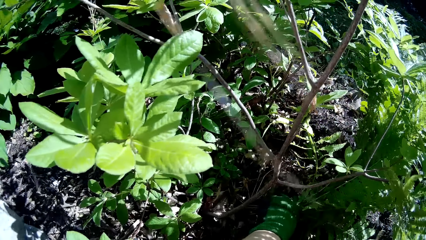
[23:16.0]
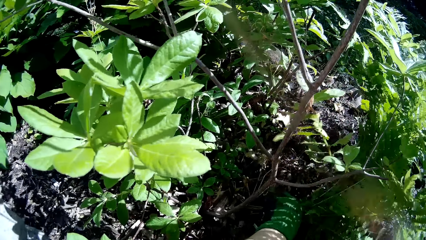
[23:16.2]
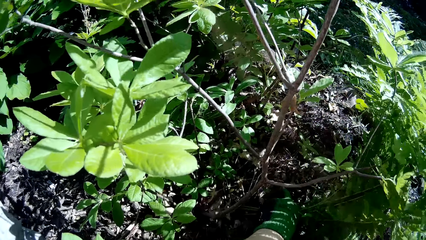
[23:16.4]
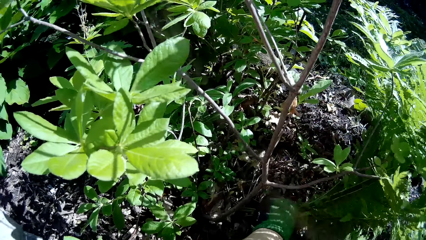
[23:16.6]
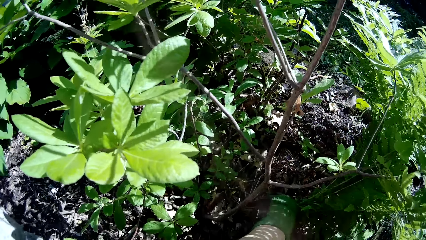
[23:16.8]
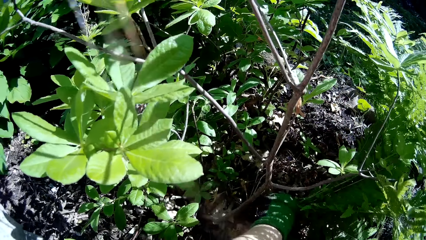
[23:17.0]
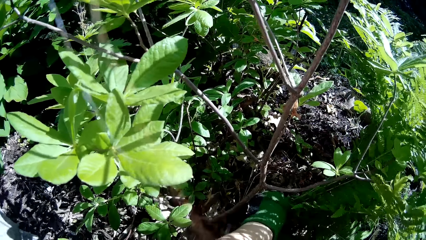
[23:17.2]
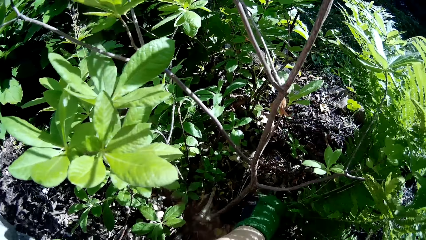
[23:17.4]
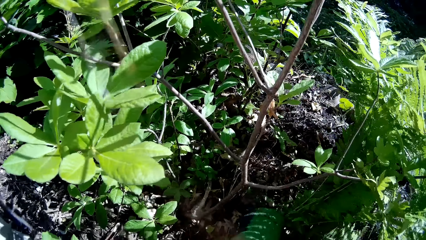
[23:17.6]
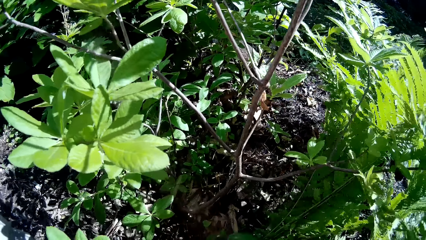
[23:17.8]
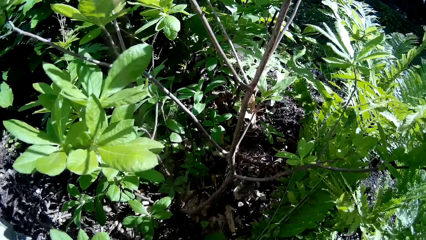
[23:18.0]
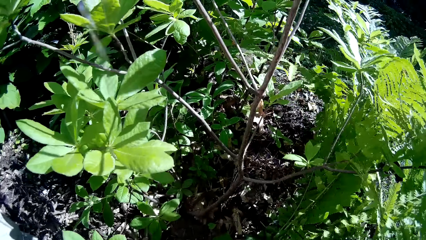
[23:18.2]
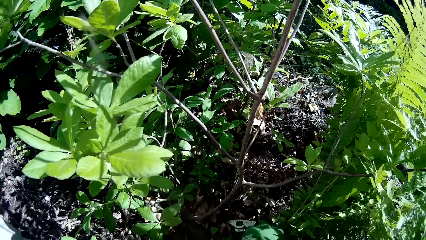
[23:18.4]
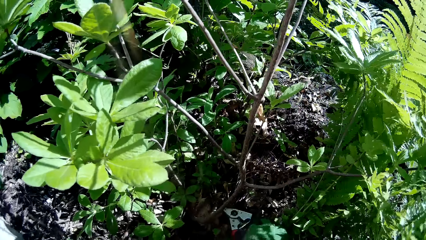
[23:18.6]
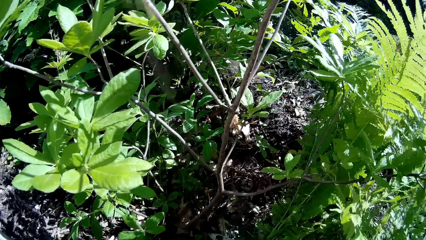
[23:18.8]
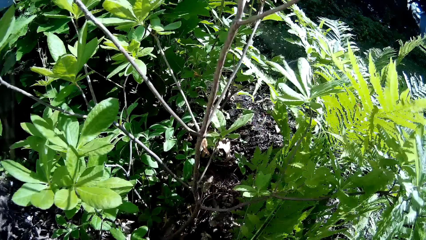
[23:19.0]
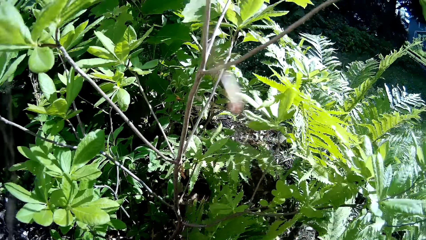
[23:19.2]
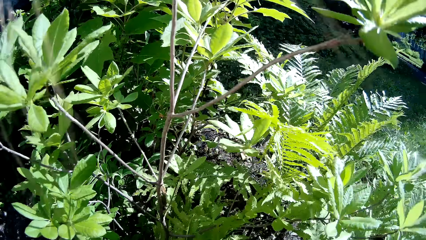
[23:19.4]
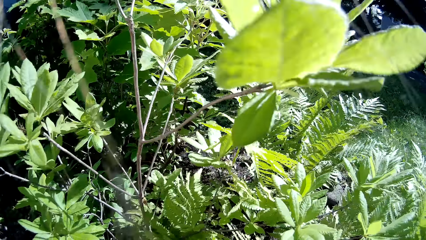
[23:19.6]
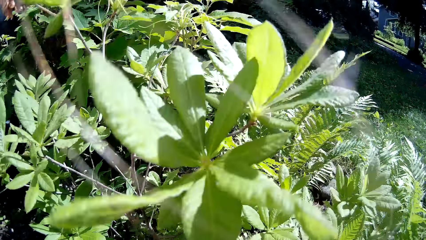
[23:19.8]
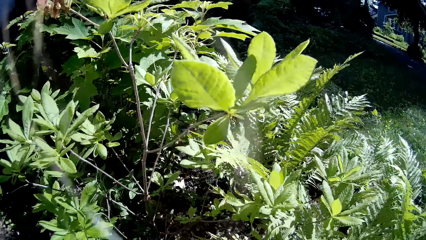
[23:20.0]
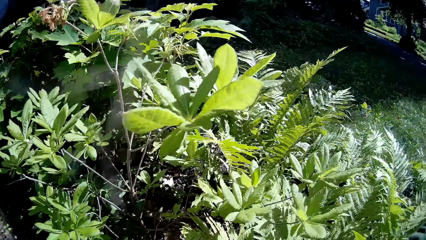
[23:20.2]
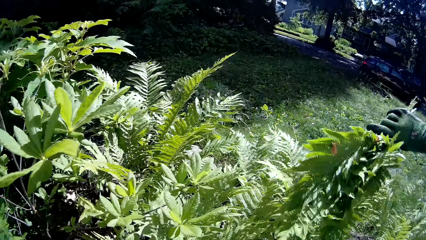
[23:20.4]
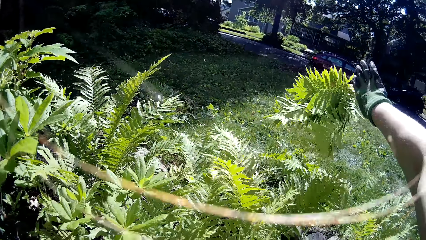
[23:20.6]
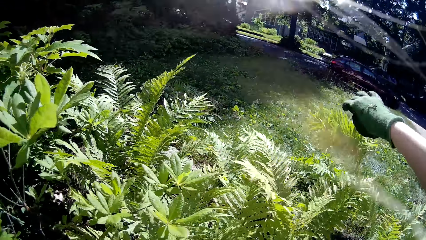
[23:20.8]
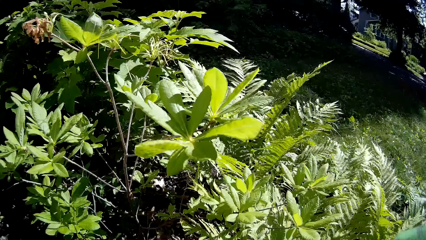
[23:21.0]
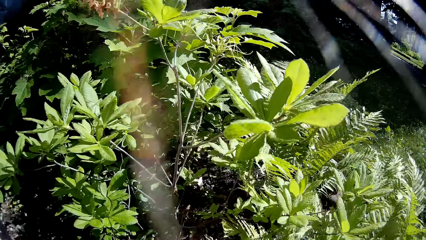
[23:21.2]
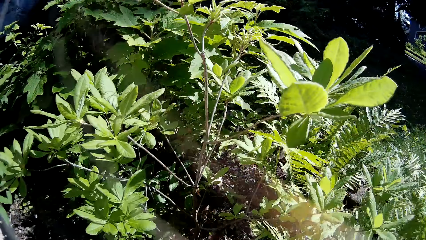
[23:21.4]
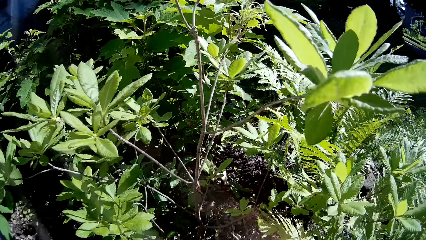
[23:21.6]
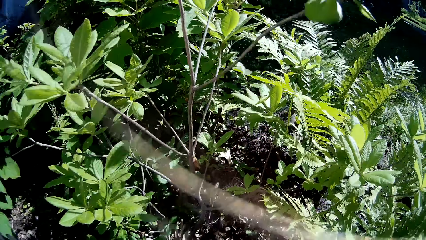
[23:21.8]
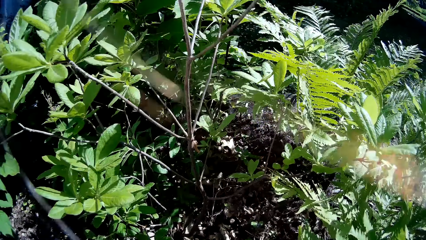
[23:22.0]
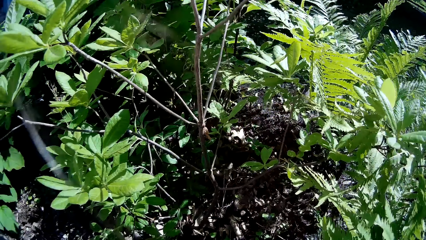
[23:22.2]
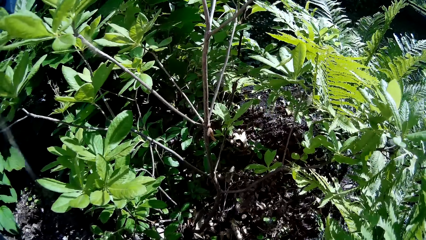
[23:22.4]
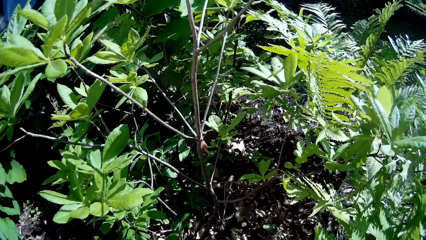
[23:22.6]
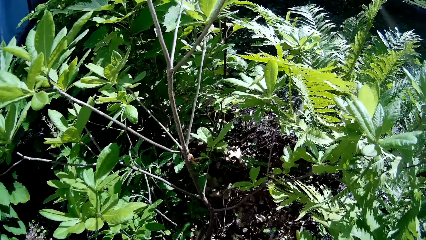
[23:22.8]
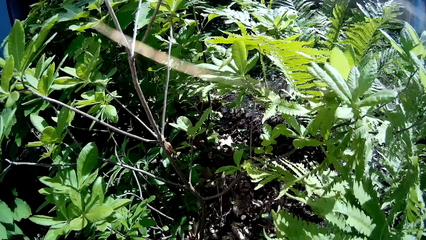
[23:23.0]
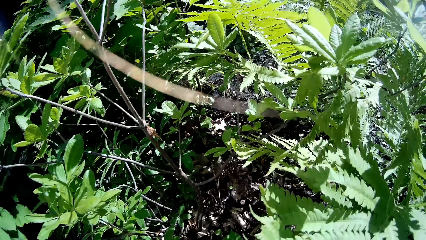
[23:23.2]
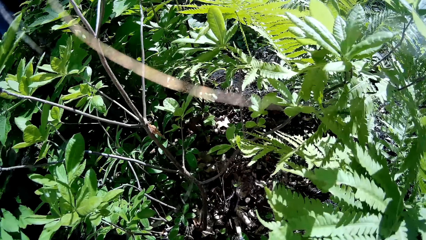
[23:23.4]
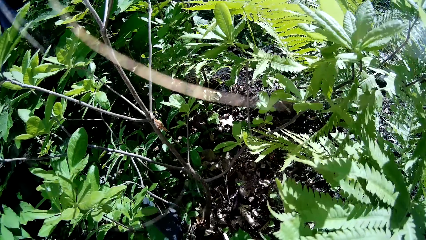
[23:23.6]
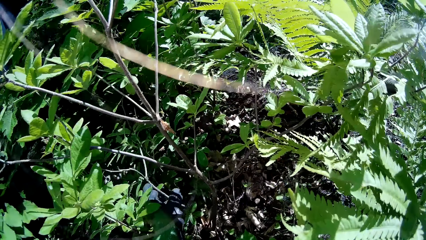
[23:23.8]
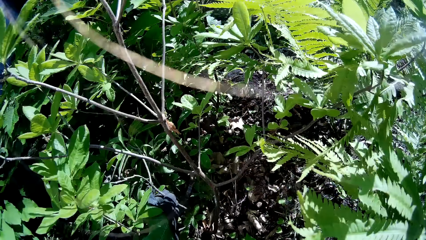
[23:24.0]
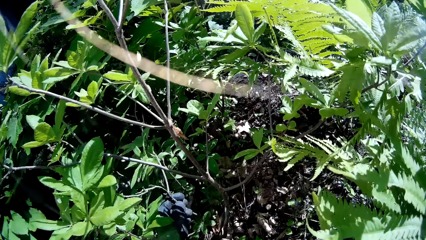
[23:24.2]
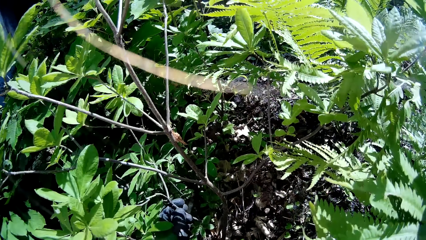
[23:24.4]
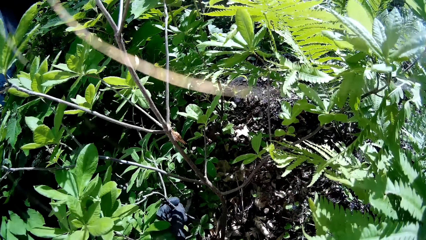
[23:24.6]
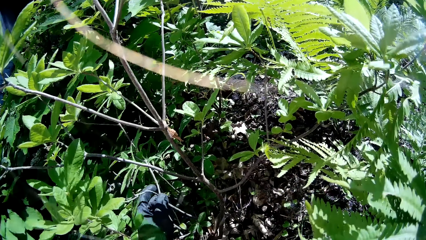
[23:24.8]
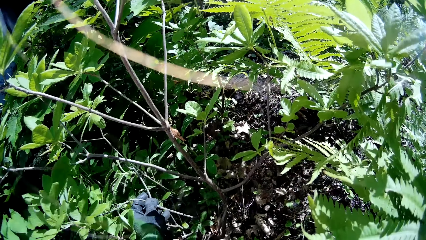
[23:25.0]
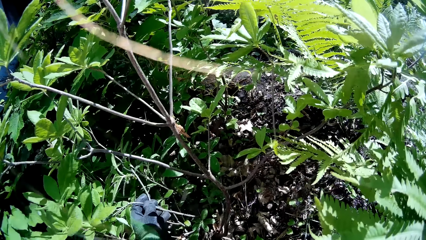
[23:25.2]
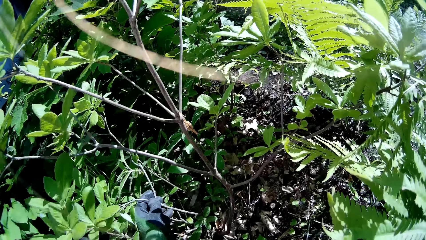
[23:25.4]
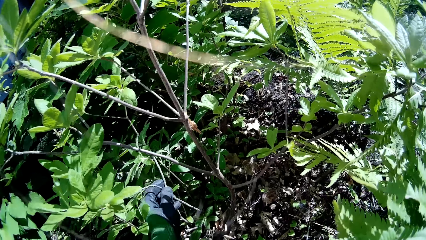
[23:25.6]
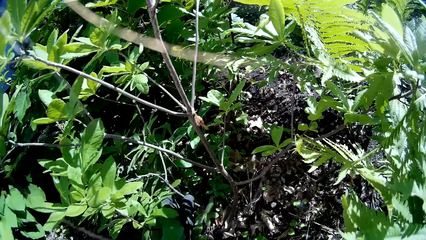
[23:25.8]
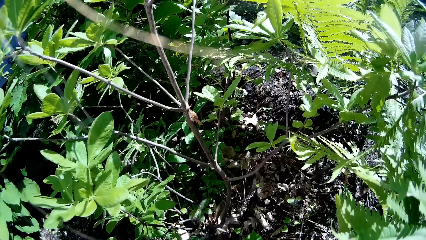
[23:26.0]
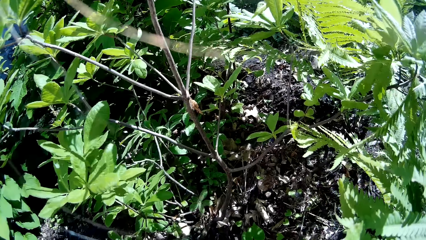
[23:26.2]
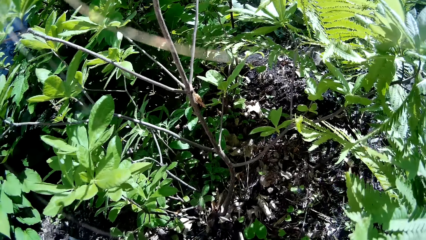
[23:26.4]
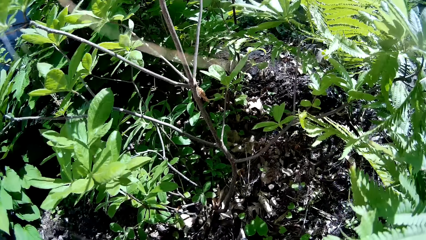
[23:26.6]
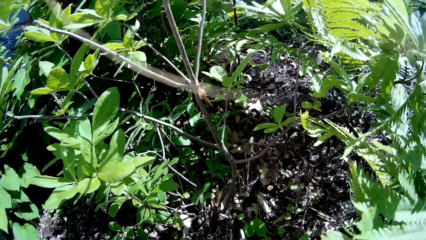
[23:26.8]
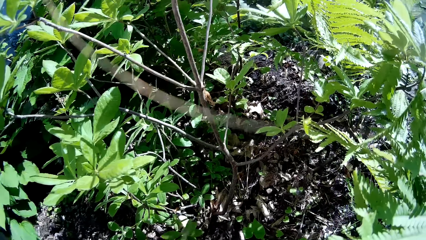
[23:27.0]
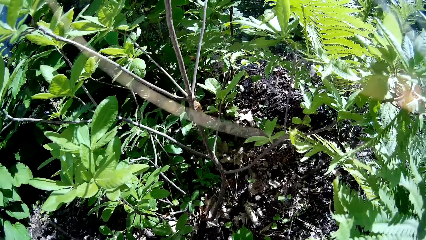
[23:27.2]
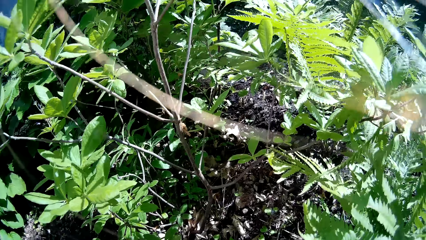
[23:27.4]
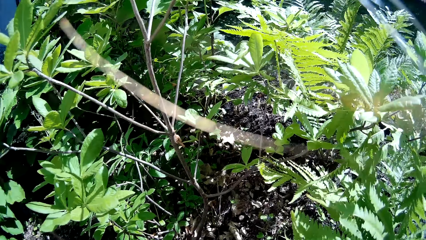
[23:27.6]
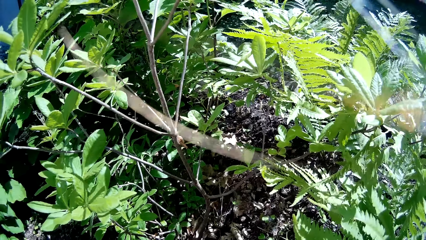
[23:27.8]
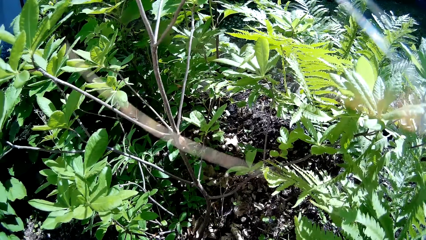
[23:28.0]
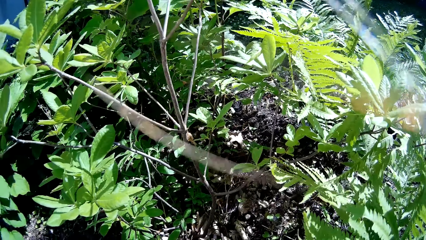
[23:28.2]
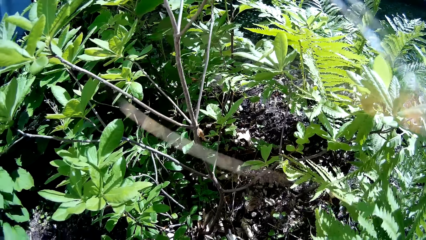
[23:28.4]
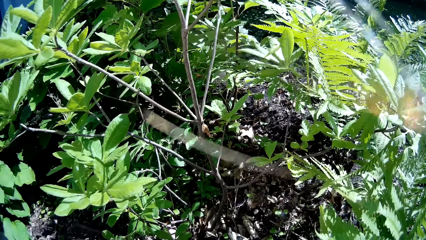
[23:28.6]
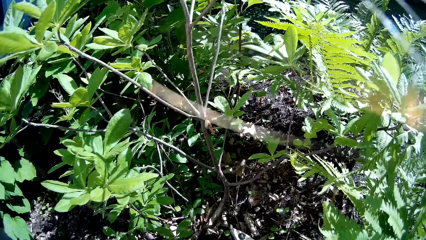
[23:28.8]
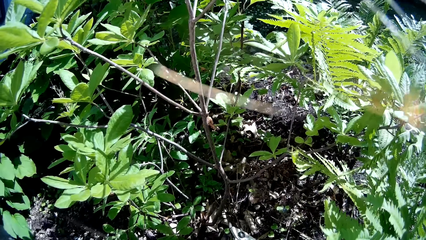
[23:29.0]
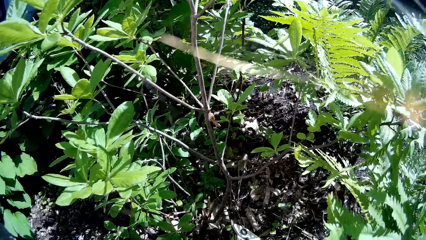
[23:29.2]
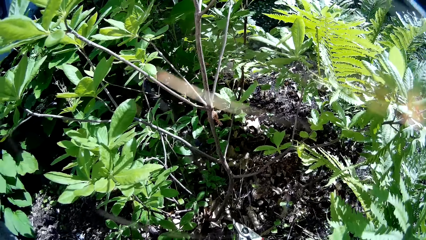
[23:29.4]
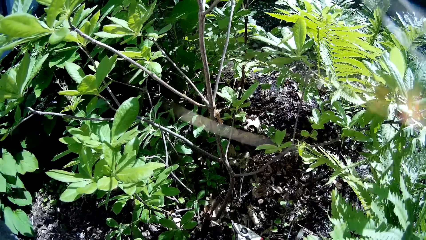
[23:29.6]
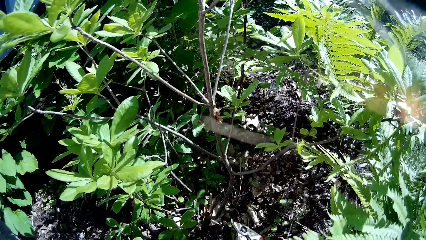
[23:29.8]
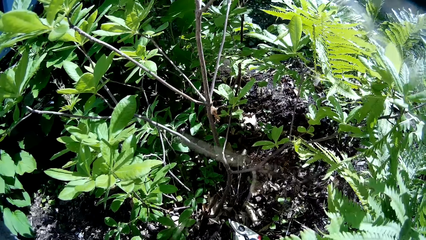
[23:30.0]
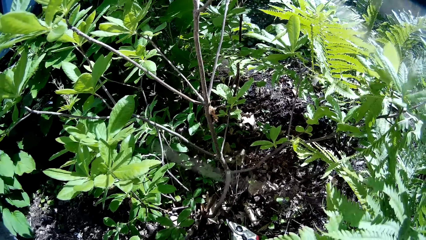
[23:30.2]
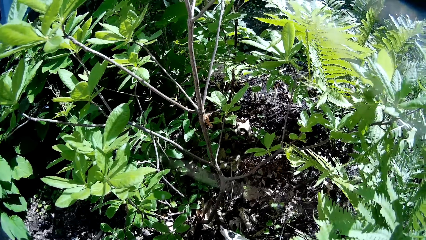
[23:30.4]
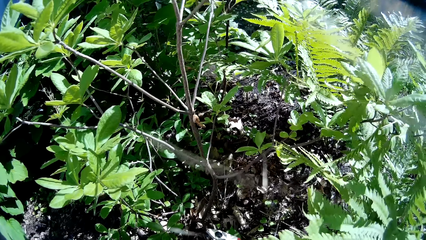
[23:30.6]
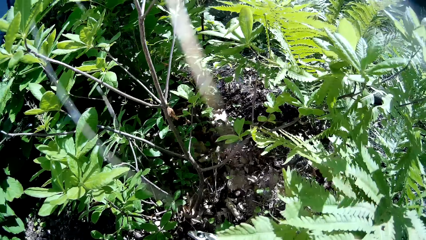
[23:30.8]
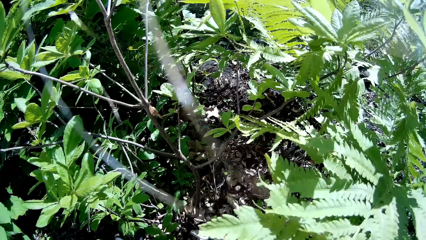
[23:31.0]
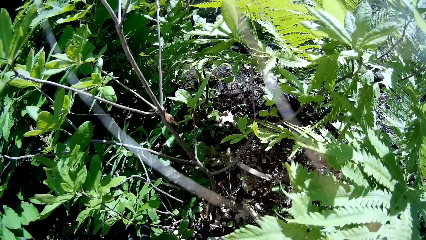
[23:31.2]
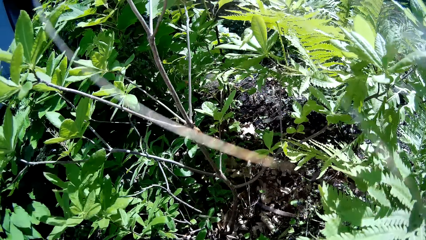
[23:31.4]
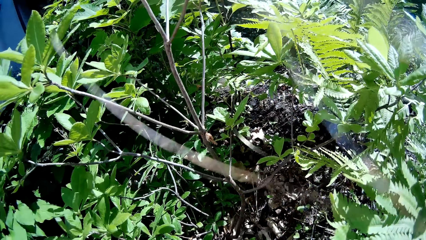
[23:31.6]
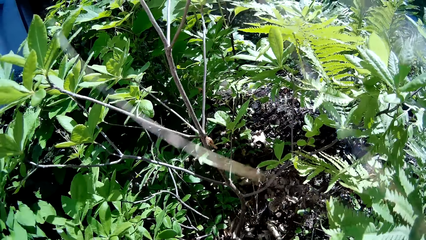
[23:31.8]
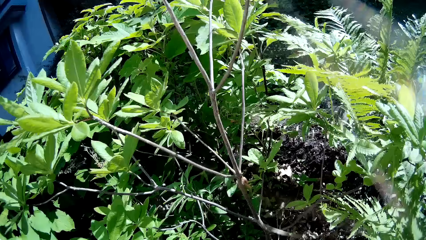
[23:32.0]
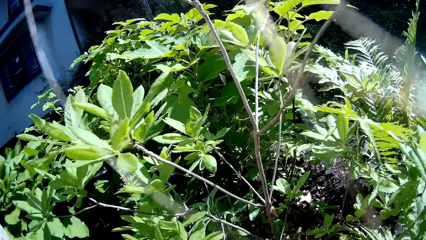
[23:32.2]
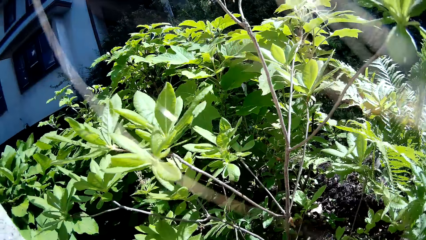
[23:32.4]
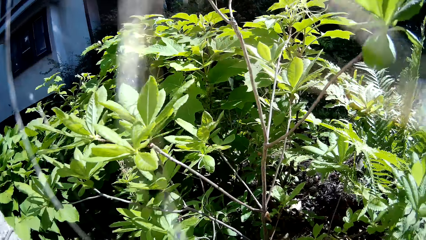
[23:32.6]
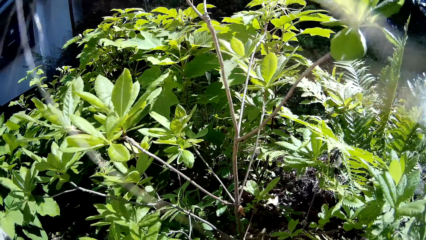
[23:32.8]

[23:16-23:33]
The camera wearer cuts the bunch of flowers in her left hand with the plant cutter in her right hand. She throws the bunch of flowers to the ground with her right hand. She touches a branch with her left hand. She holds the plant. She touches the branch with her left hand again.
